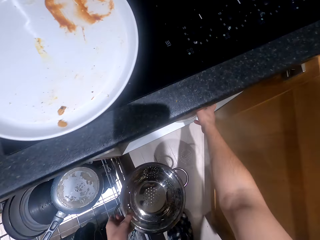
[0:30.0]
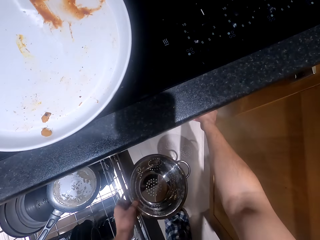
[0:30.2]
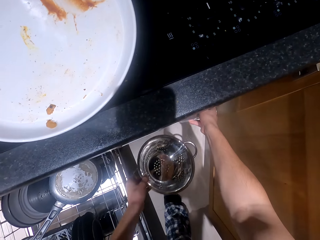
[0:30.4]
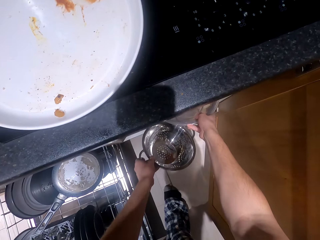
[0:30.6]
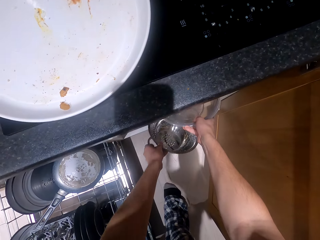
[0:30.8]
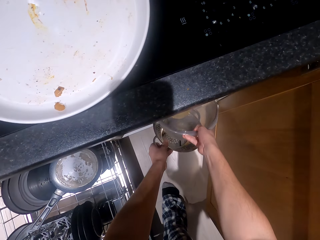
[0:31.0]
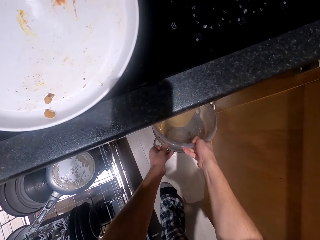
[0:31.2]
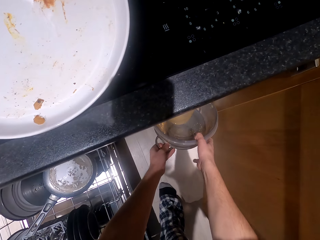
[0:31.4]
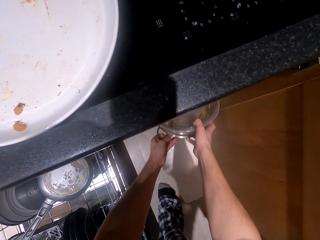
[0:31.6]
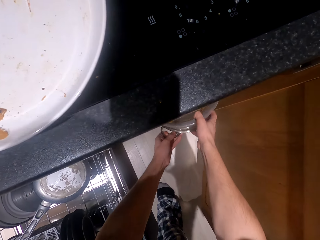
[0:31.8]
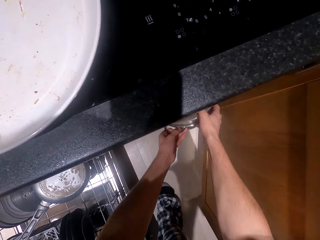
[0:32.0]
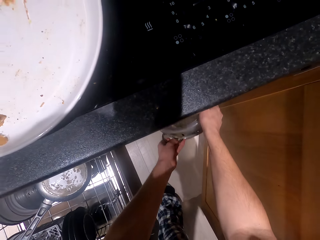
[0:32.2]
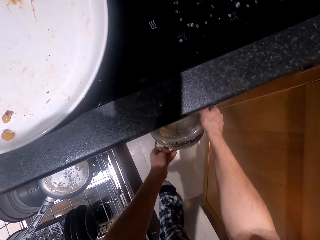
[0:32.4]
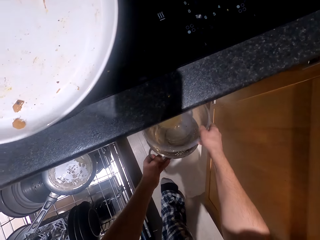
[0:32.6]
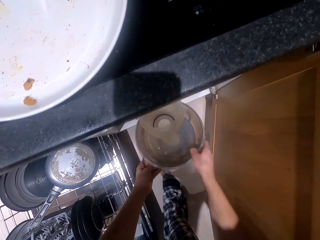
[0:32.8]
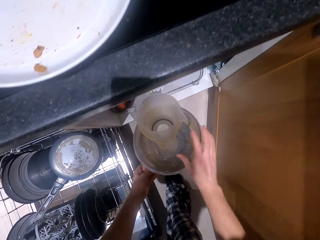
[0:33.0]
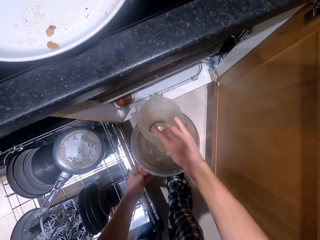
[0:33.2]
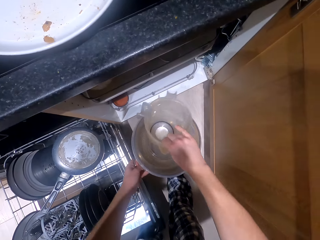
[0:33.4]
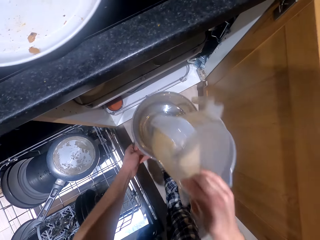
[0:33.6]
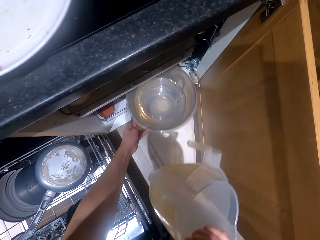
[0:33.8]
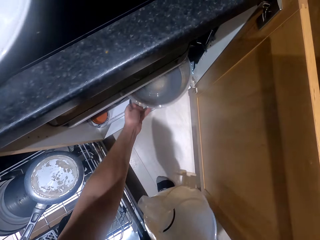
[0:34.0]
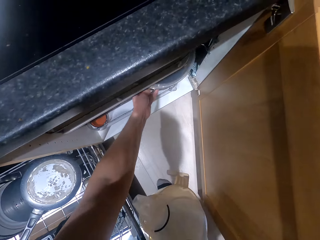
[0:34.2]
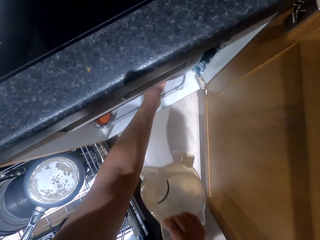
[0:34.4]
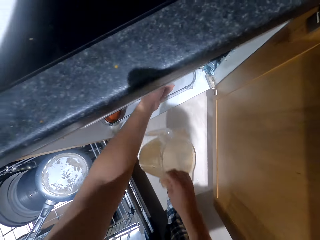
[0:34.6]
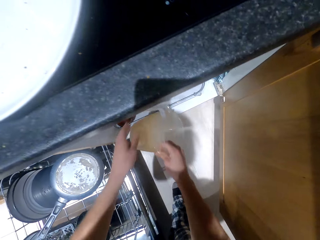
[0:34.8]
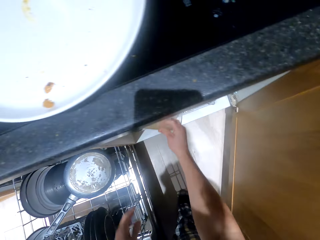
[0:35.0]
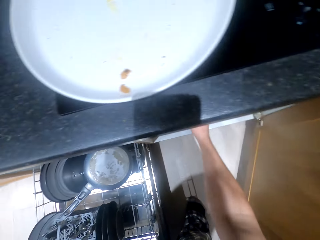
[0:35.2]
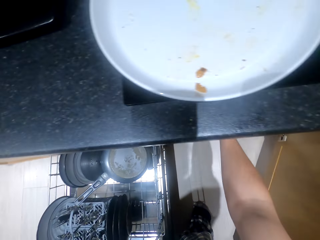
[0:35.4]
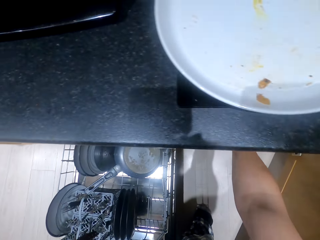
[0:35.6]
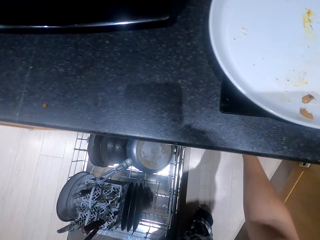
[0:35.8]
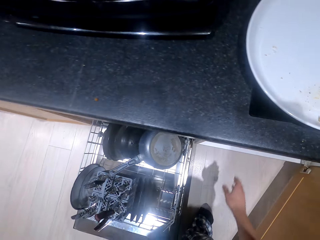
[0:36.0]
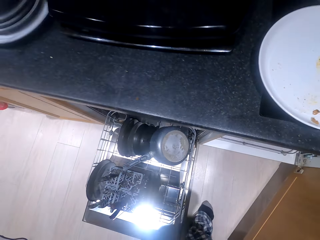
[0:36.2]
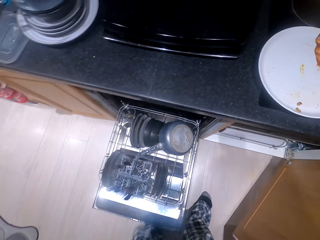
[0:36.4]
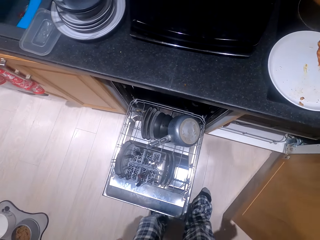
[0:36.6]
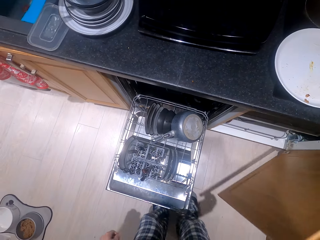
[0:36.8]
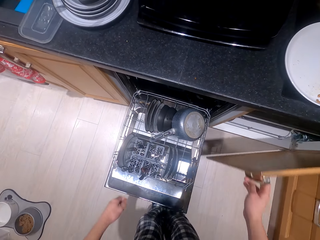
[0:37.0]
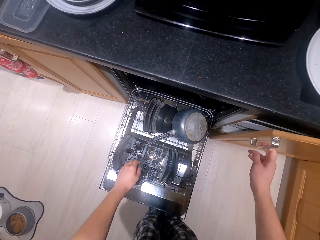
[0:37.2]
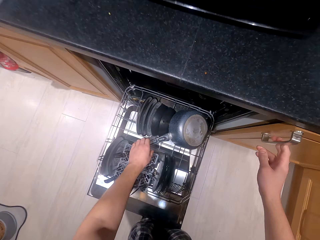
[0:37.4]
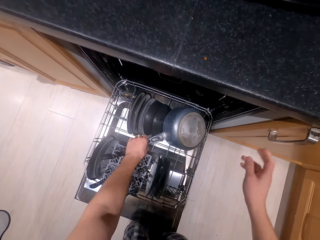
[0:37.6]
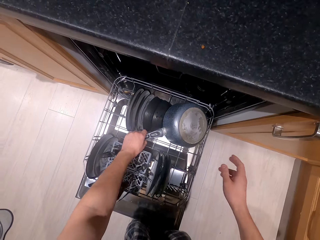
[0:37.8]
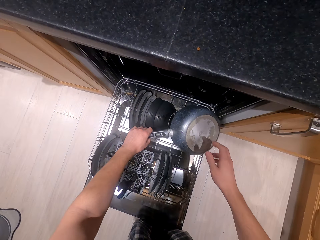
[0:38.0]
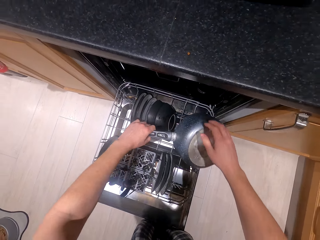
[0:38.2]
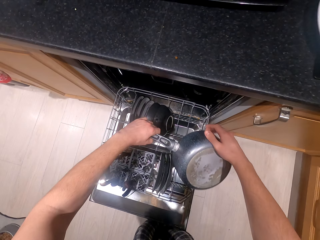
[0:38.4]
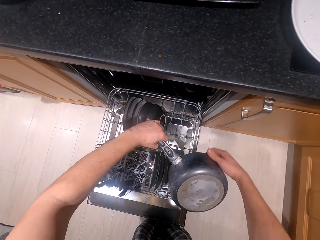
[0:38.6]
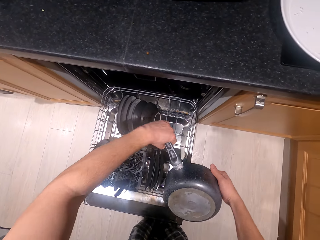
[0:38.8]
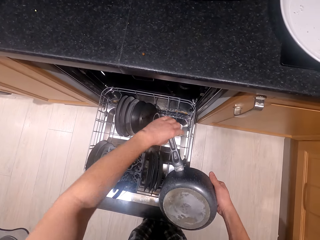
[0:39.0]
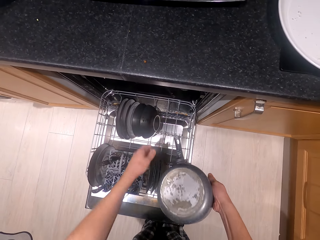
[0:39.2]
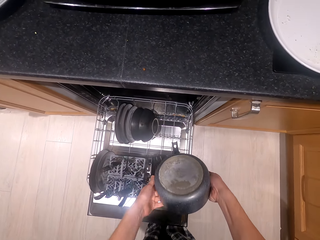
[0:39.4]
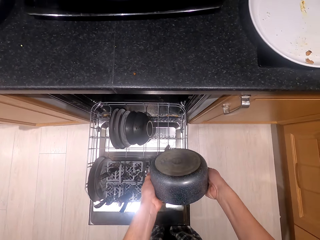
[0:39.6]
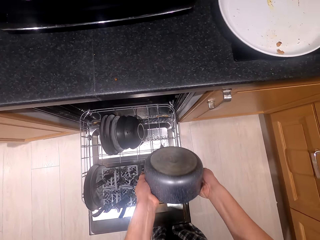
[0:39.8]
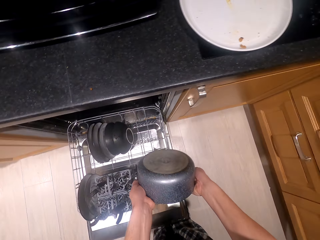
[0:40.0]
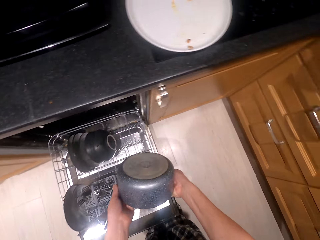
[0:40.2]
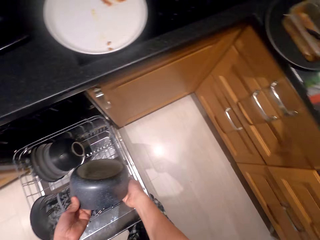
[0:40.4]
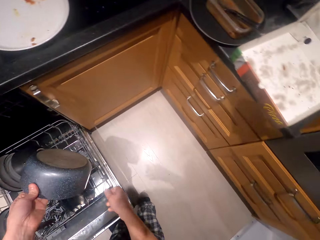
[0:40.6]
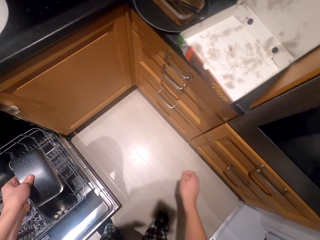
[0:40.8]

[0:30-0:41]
The camera wearer puts the sieve or bowl in the cabinet or drawer. They close the cabinet or drawer. They pick up the cooking pot or frying pan.

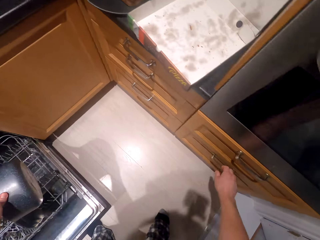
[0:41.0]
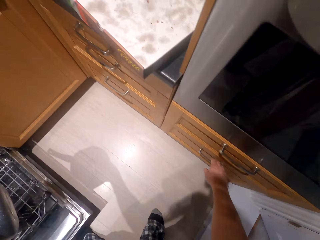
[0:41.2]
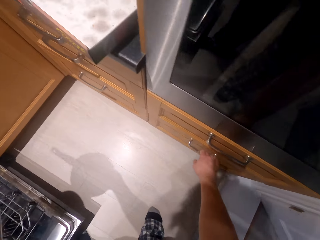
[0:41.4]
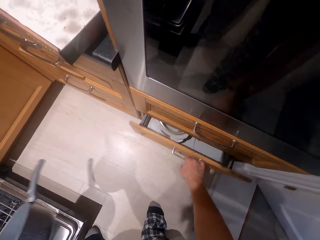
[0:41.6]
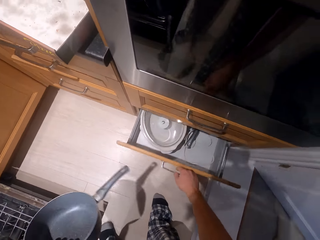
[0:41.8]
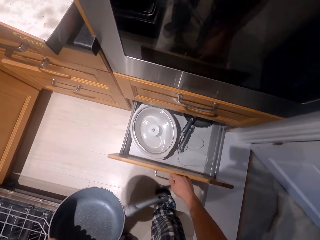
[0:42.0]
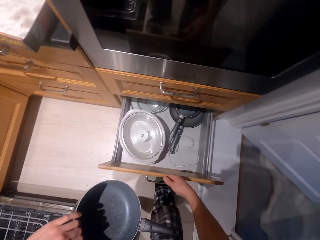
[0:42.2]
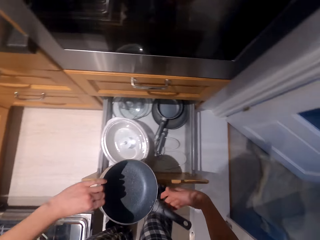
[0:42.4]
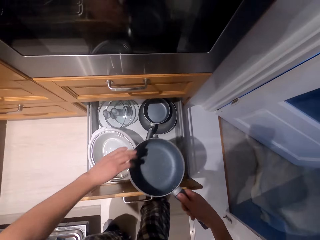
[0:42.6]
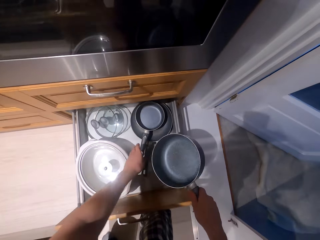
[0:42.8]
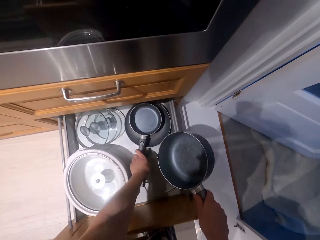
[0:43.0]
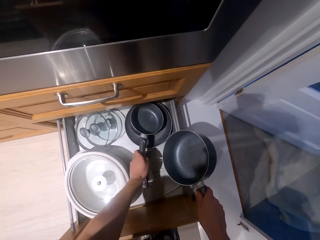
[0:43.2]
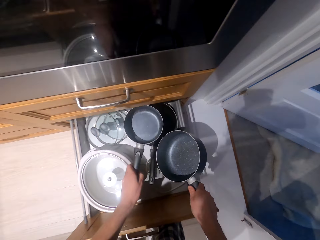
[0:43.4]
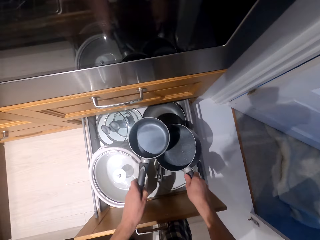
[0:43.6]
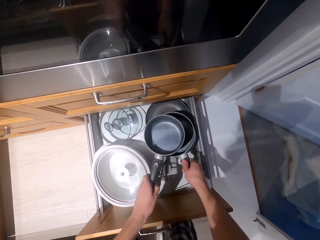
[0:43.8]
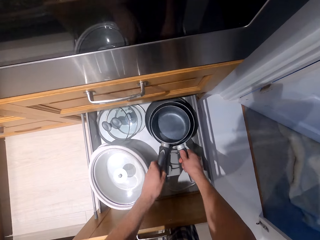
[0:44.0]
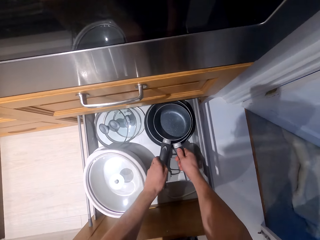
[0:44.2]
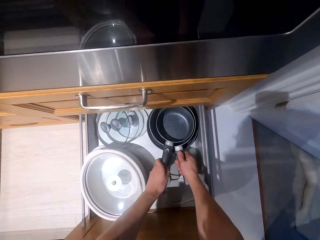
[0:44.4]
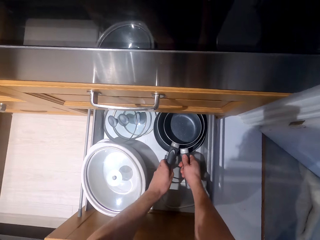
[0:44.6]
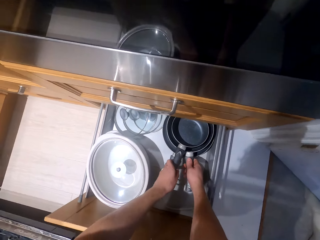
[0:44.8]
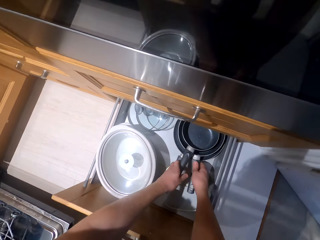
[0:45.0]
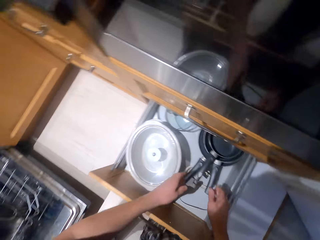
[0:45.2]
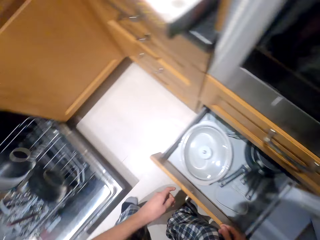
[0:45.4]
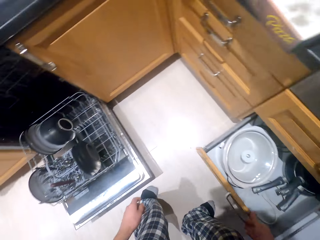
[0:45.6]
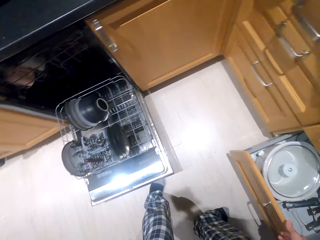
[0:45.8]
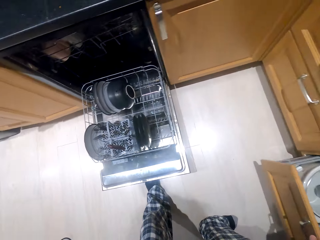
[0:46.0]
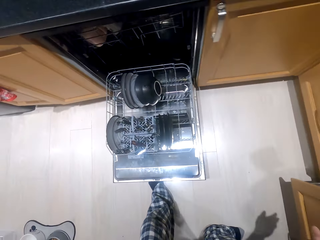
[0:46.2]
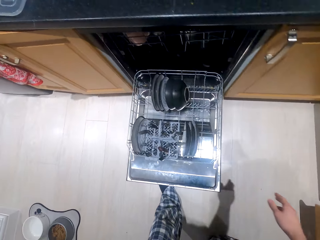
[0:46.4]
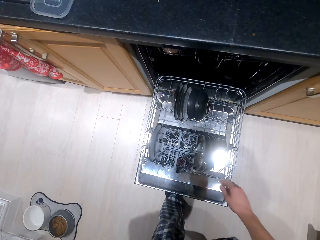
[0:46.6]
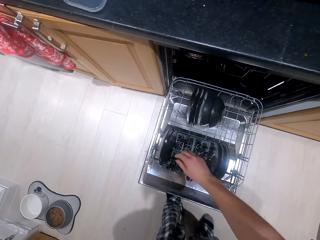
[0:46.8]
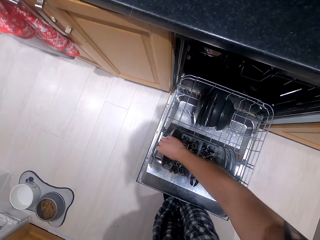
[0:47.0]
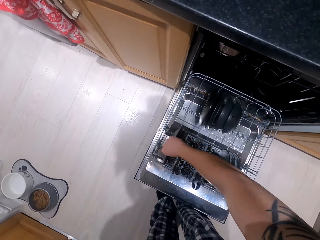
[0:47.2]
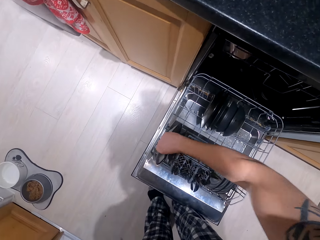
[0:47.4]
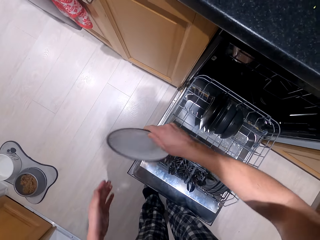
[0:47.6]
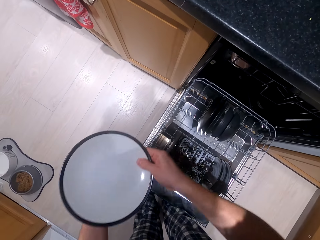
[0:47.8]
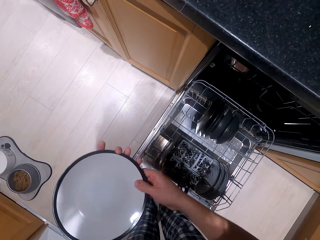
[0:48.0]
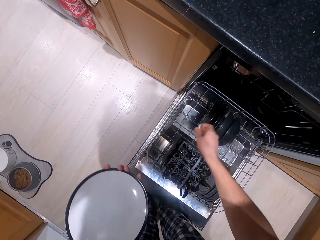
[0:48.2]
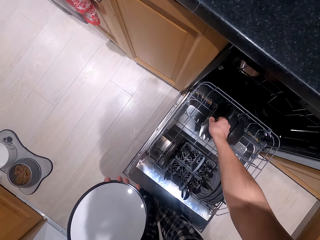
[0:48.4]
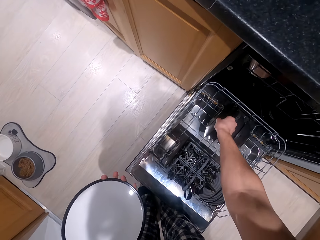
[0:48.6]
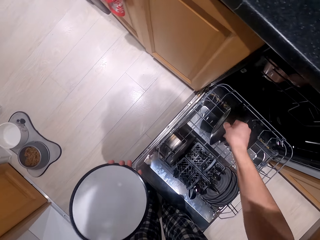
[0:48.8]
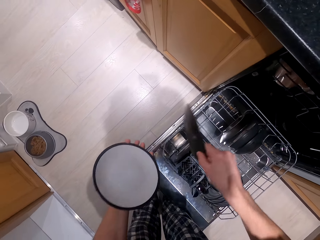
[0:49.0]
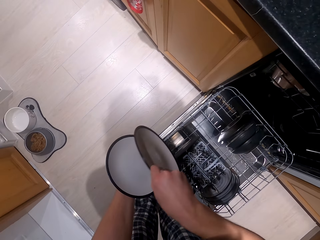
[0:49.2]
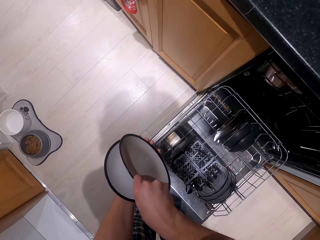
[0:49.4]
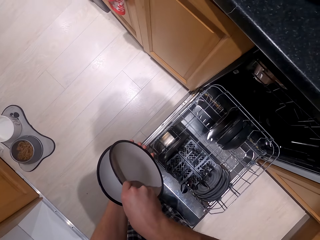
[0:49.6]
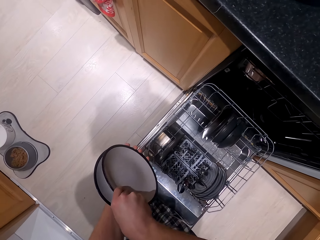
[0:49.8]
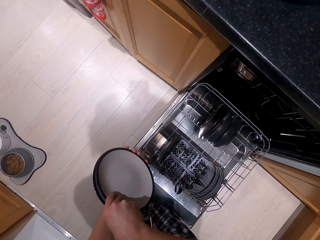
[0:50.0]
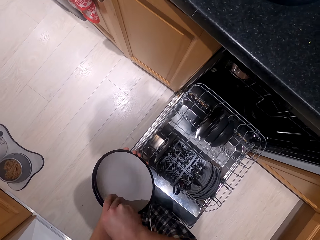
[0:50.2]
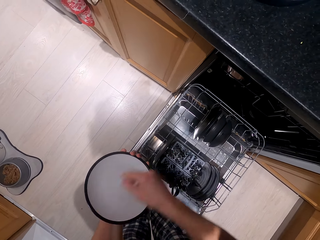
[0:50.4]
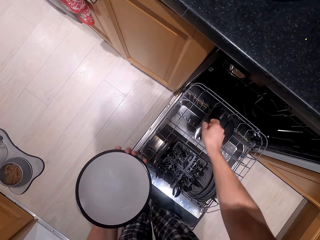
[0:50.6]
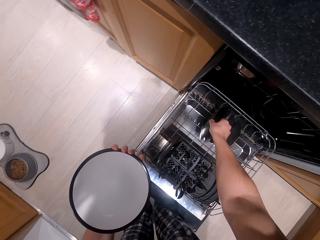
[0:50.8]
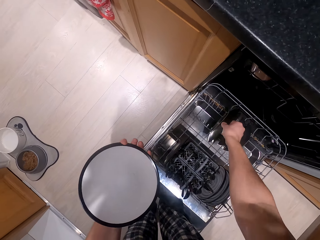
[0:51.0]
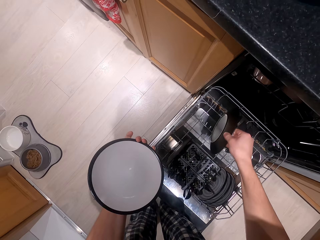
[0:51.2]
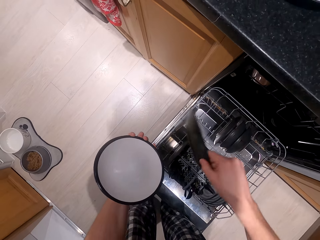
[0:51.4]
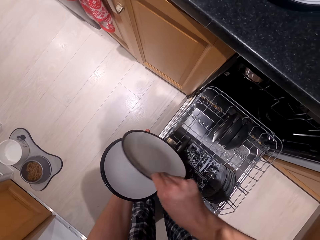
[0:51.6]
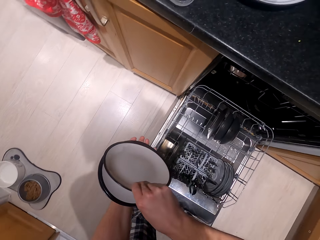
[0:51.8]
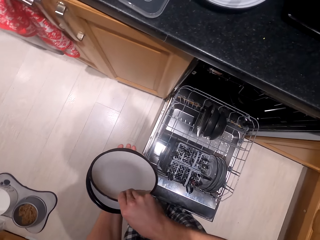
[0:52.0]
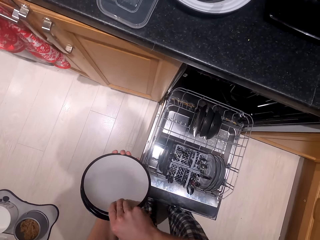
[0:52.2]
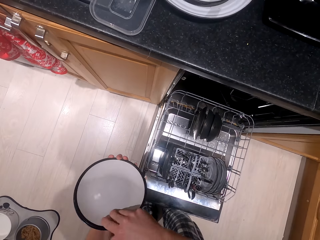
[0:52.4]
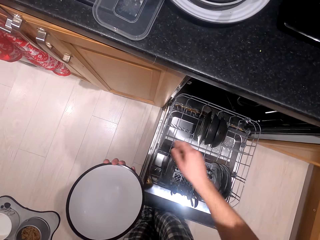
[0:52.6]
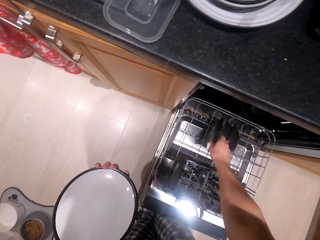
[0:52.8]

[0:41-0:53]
The camera wearer opens the drawer. They put the cooking pot in the drawer. They walk. They pick up the plates from the lower rack.
